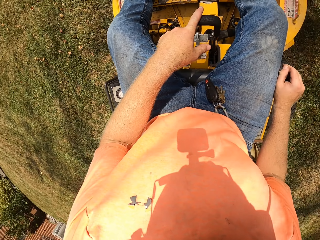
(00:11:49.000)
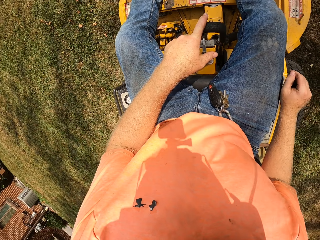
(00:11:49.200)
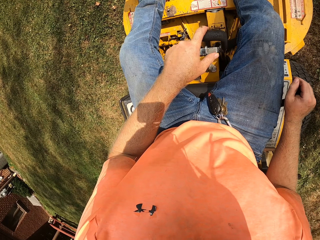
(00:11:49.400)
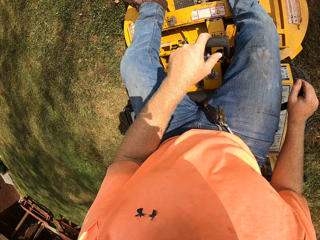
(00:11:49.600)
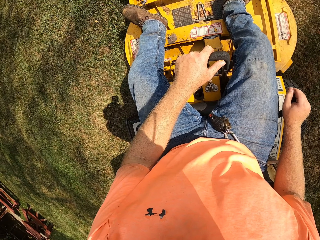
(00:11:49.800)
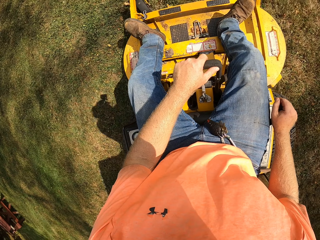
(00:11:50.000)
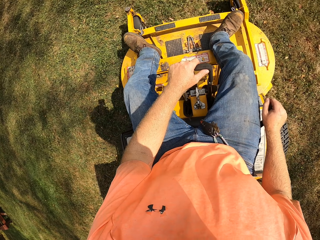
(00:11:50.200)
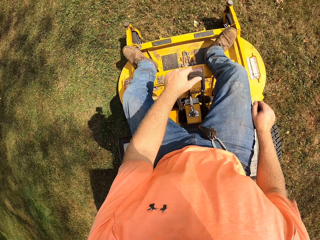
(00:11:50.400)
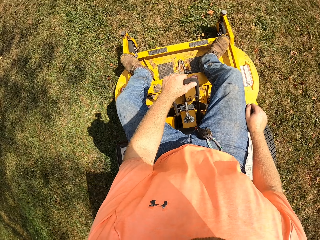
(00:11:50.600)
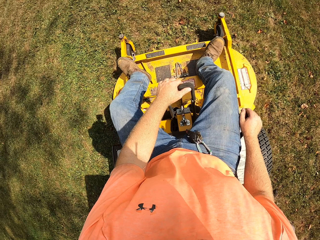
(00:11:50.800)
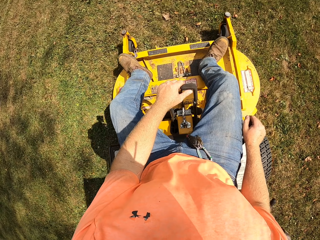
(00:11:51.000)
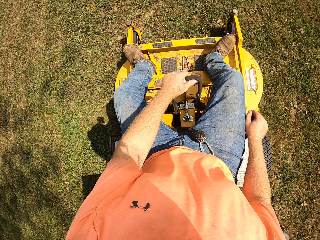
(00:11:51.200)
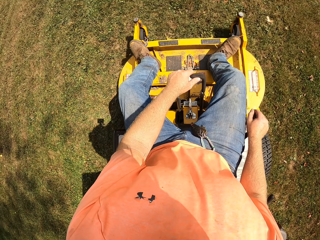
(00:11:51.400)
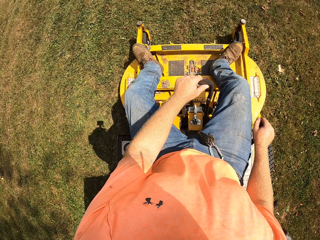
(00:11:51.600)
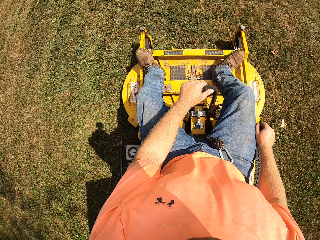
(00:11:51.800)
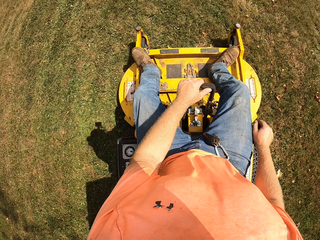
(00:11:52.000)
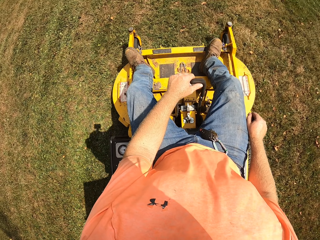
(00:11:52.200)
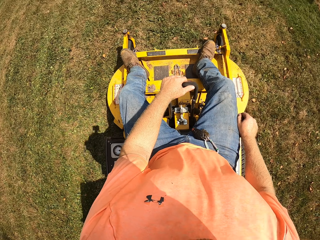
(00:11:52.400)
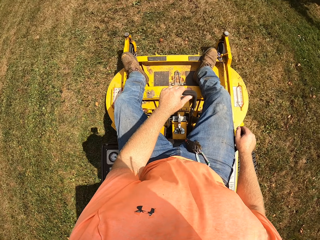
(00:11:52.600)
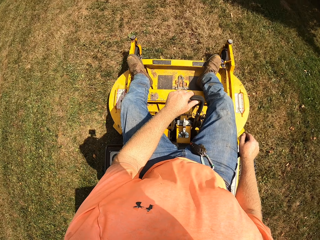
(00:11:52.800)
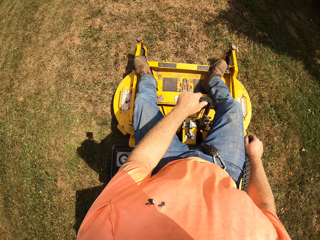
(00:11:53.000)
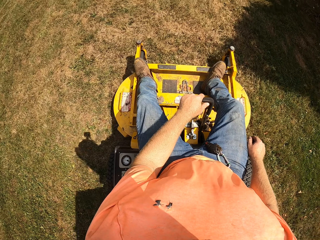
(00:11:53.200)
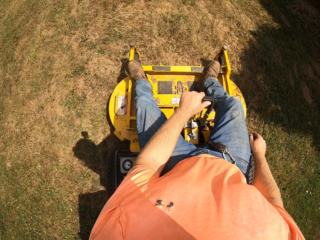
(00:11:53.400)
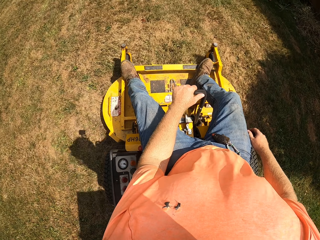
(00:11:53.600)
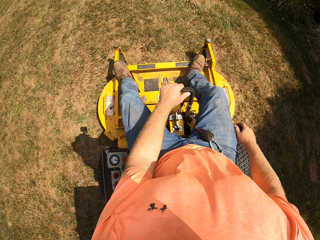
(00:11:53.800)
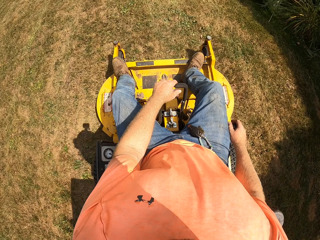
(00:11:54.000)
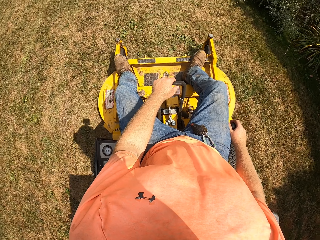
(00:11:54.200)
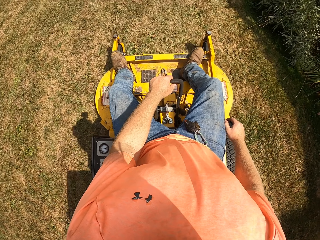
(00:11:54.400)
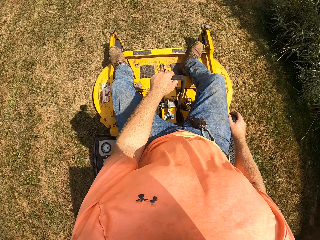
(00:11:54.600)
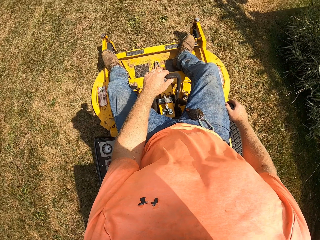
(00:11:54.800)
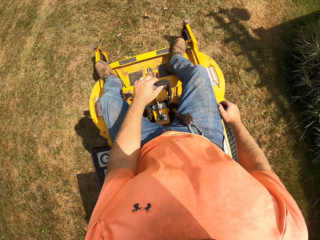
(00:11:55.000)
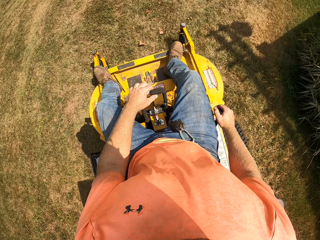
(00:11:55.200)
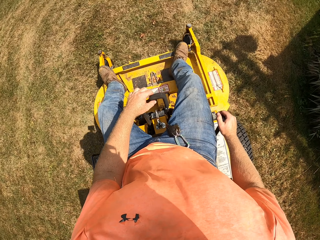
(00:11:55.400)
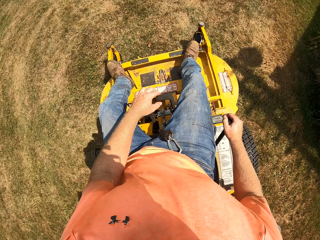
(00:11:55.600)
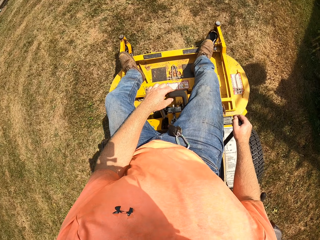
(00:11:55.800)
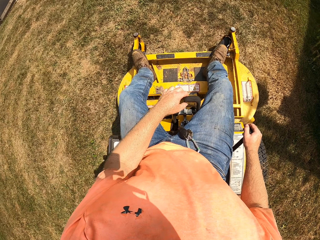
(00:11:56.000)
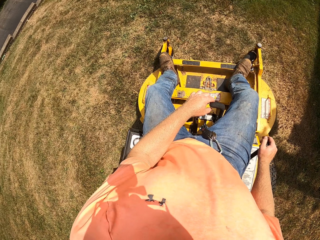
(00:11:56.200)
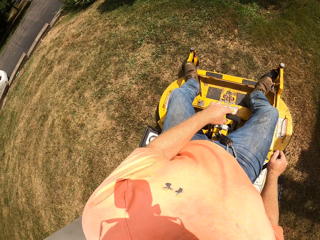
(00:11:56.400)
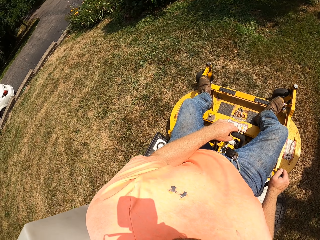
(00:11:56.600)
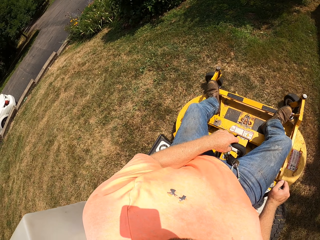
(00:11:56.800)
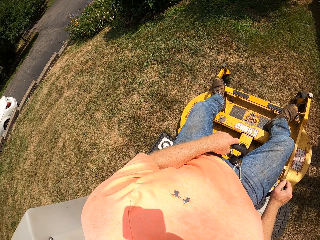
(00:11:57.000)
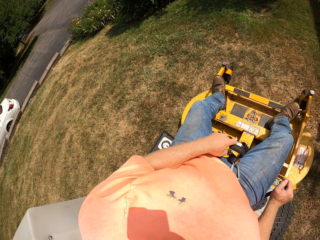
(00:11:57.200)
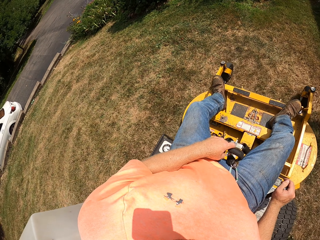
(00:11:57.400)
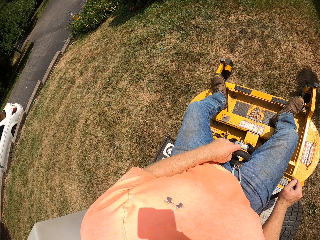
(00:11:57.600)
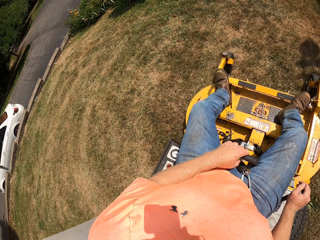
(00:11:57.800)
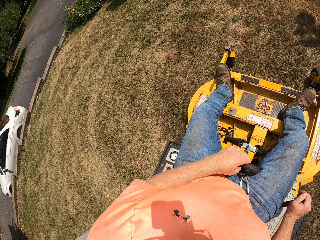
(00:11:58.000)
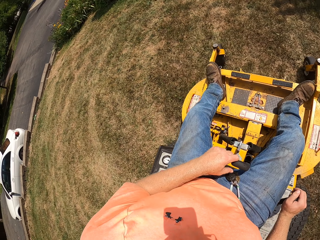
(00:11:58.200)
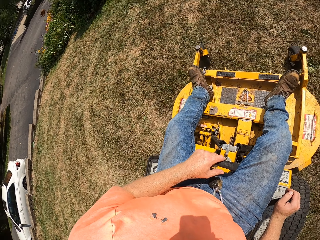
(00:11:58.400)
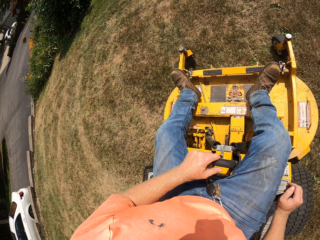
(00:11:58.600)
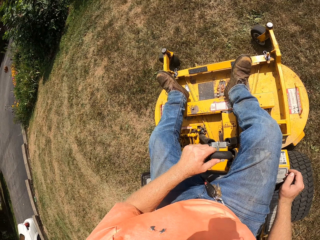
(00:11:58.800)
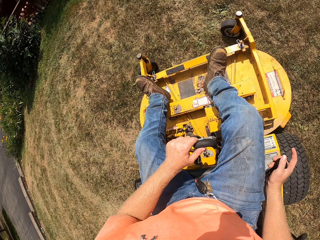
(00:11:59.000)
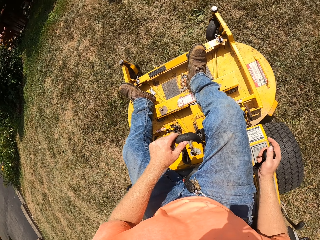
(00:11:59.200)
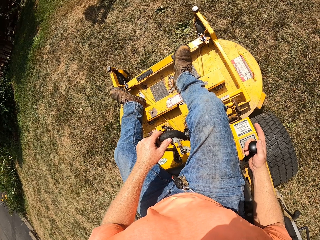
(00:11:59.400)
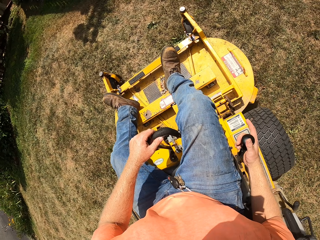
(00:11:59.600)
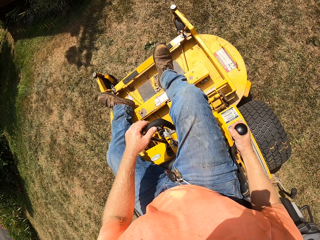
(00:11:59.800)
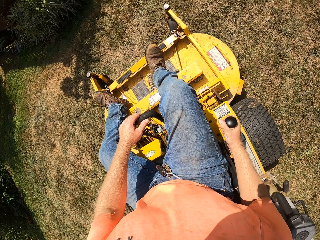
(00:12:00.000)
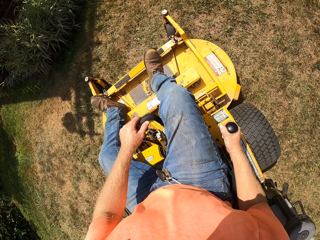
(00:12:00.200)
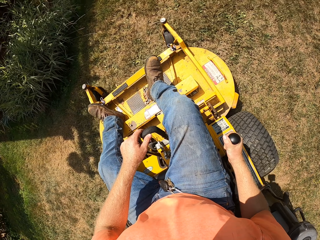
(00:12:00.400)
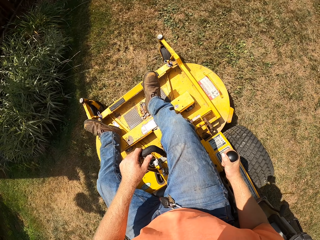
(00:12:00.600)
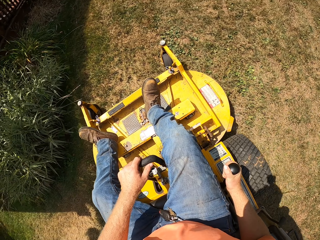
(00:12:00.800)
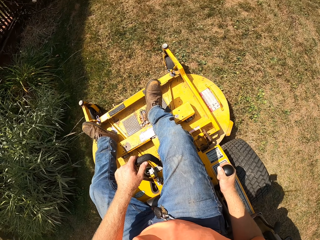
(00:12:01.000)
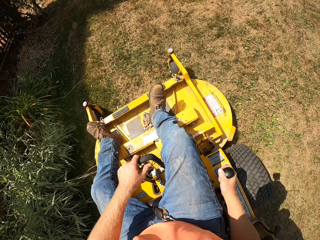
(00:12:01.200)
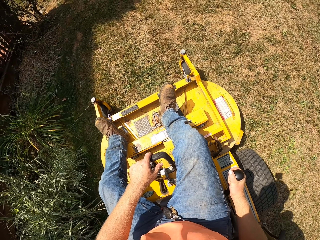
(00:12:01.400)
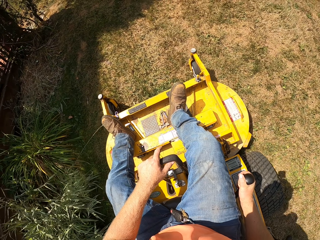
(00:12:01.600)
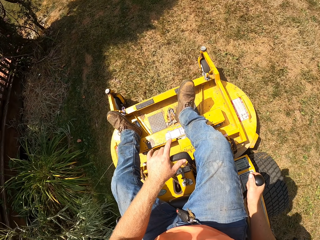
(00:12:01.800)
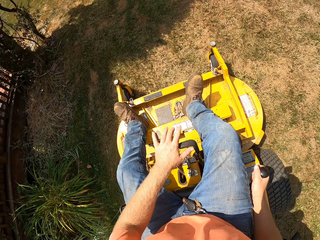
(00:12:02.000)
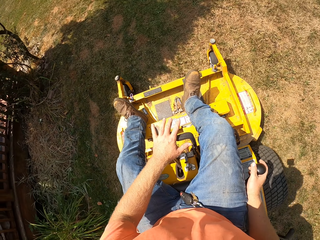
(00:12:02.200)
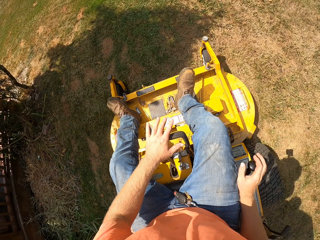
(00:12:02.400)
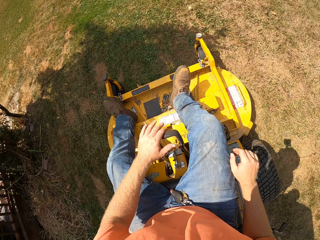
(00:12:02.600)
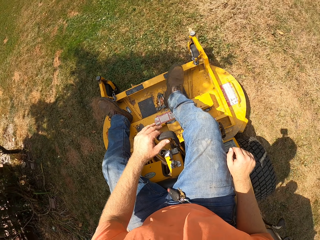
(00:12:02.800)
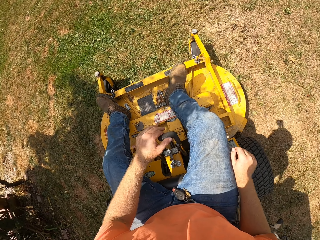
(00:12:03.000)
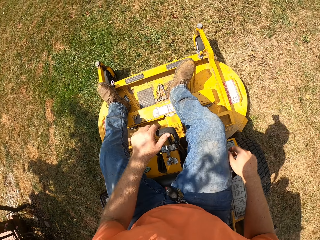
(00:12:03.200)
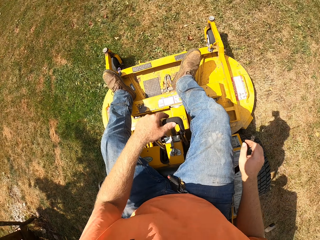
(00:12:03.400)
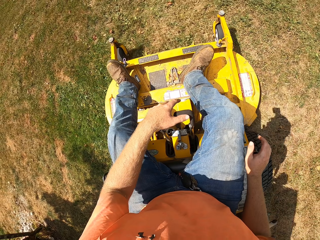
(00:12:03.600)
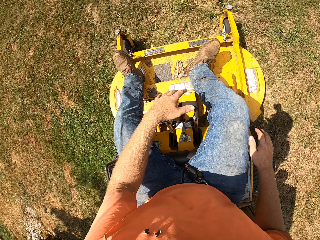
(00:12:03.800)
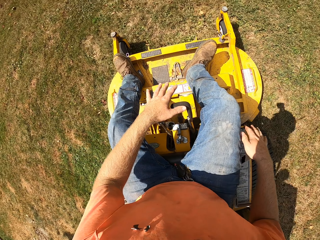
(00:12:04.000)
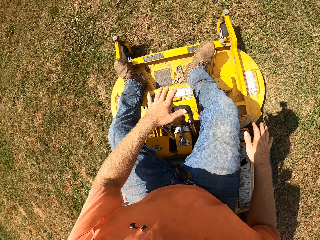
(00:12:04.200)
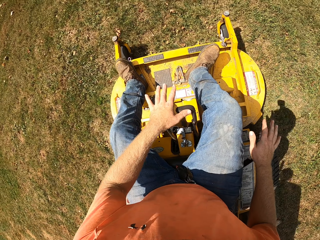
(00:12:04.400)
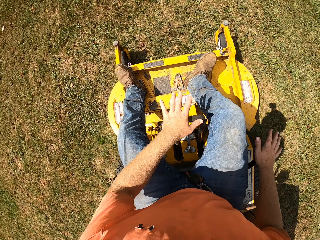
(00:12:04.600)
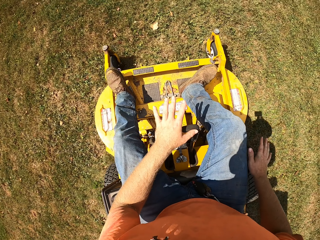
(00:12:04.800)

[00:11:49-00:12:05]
The camera wearer pulls the lever on the riding mower with his left hand. He pulls the gear on the riding mower with his right hand.

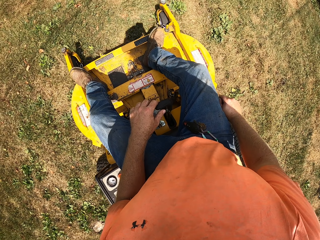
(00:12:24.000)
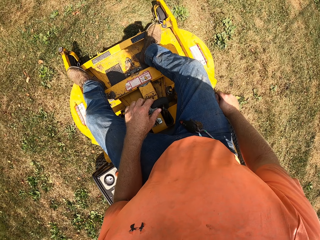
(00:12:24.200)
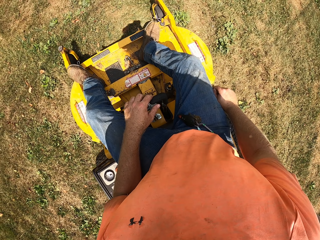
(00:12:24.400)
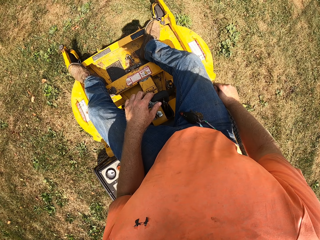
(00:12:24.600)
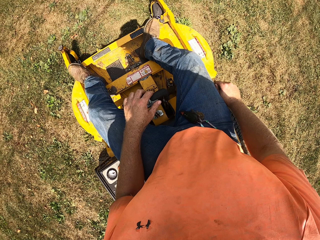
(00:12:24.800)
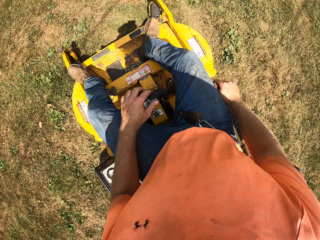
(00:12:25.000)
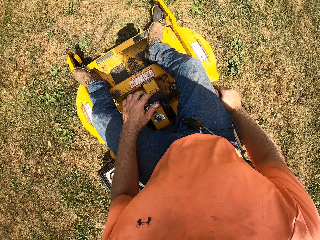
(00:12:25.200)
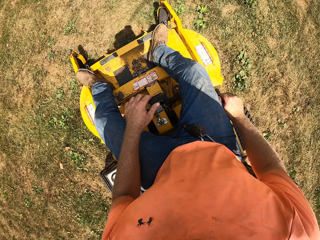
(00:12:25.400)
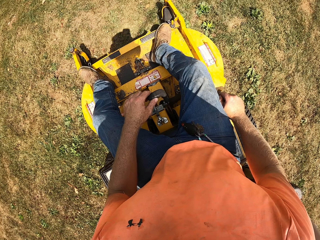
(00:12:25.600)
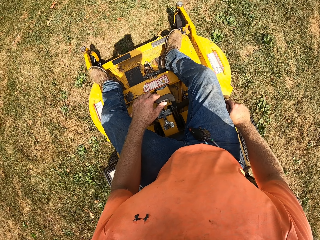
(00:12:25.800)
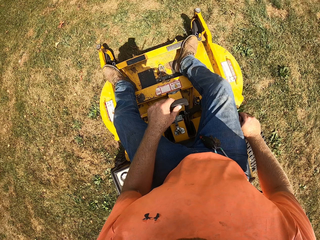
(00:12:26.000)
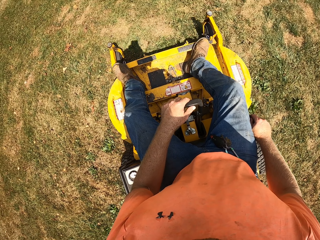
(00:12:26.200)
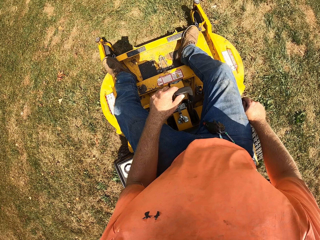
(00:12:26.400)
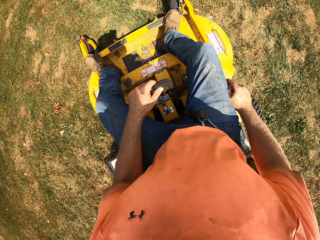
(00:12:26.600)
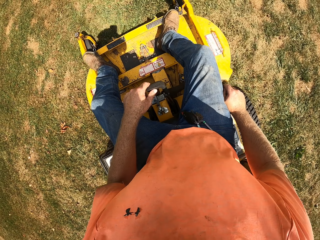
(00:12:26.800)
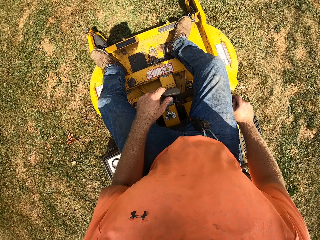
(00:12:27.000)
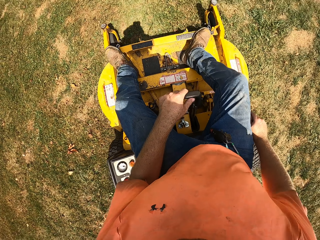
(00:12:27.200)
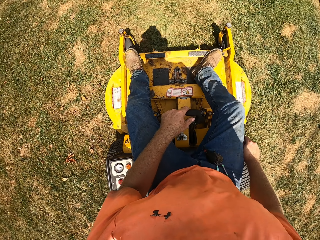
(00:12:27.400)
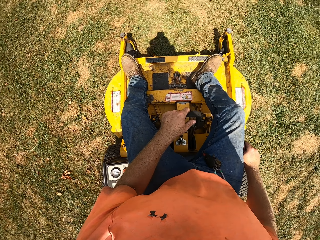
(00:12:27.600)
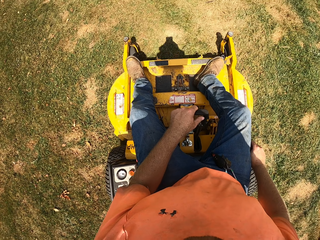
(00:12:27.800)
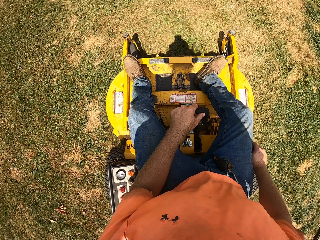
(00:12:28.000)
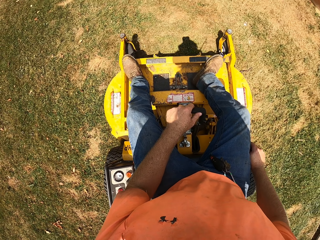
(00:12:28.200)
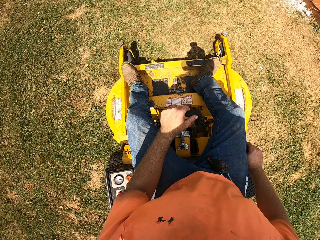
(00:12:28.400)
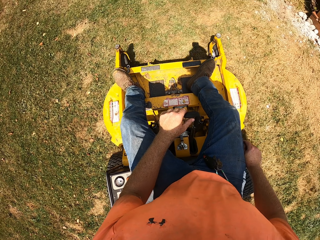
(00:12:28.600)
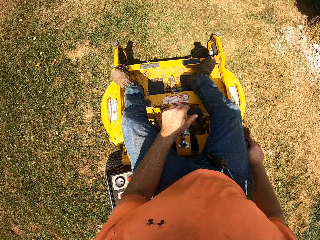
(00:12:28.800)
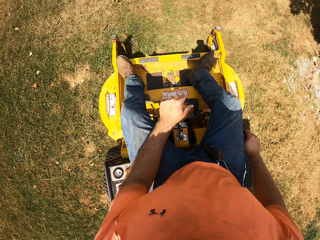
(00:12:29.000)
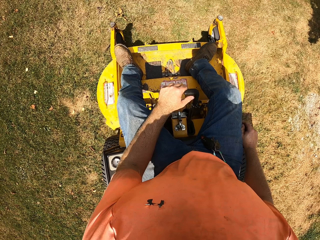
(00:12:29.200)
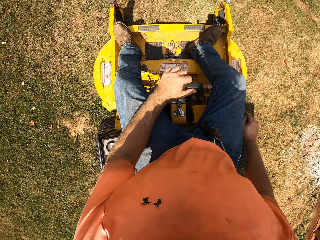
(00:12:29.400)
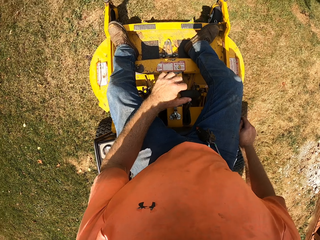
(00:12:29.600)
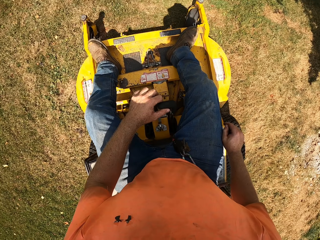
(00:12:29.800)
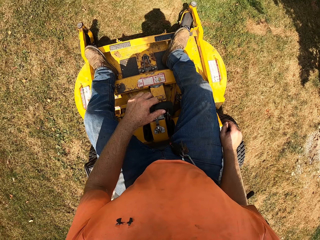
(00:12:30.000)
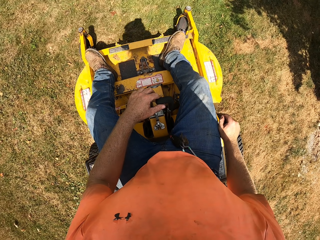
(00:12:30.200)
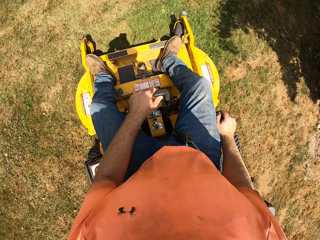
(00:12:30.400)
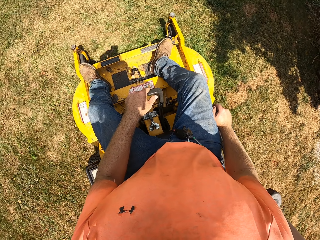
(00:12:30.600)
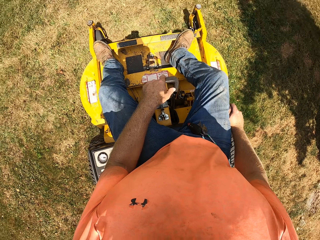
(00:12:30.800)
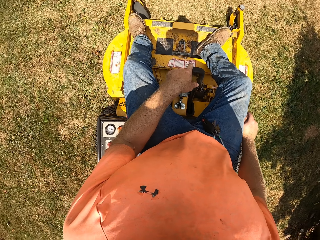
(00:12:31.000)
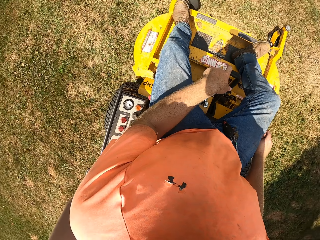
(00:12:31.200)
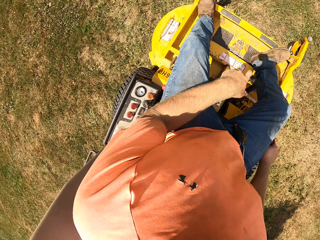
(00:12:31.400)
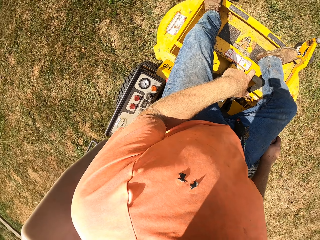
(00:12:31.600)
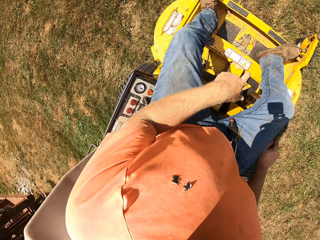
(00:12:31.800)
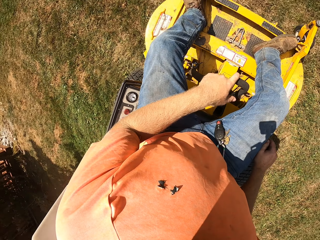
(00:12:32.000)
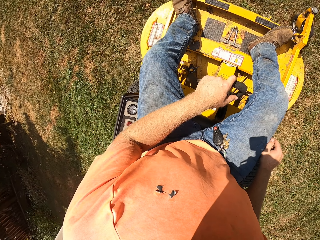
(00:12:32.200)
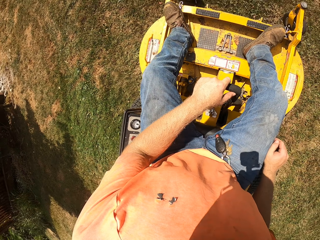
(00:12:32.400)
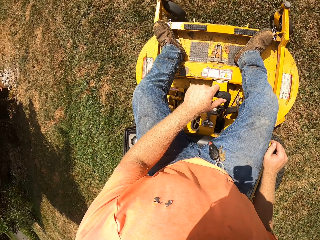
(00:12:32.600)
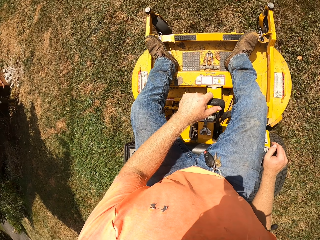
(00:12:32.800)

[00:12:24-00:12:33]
The camera wearer pulls the lever on the riding mower with his left hand. He pulls the lever again.
